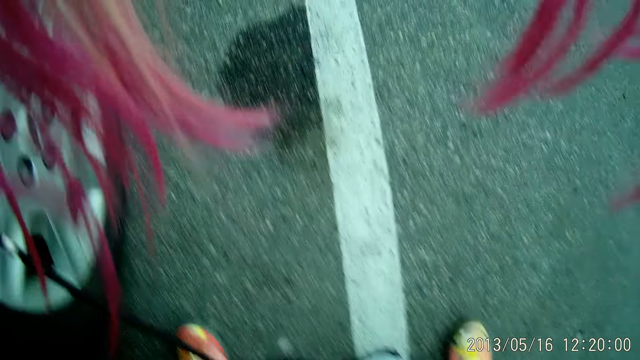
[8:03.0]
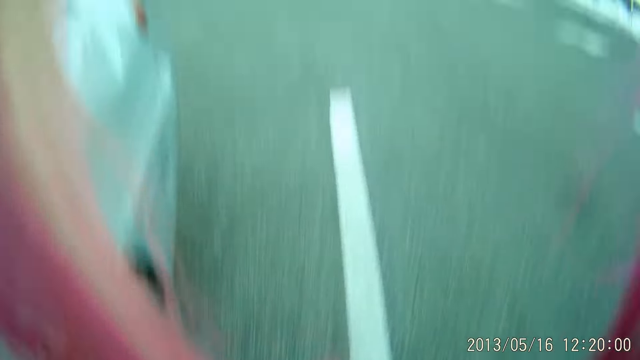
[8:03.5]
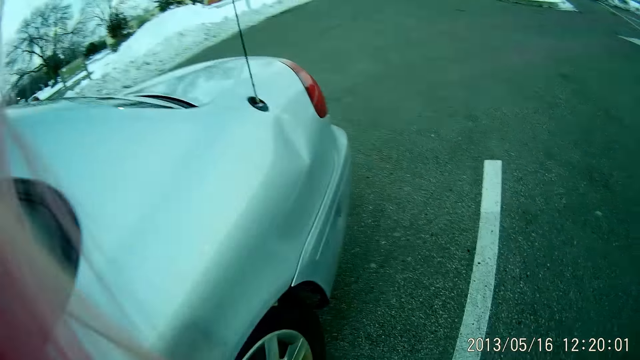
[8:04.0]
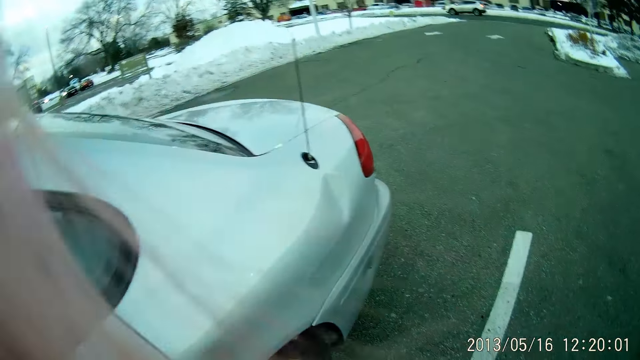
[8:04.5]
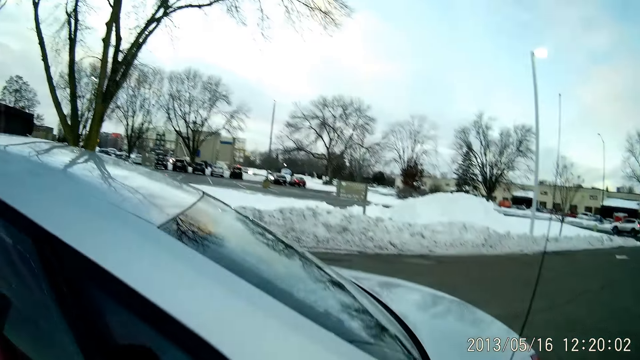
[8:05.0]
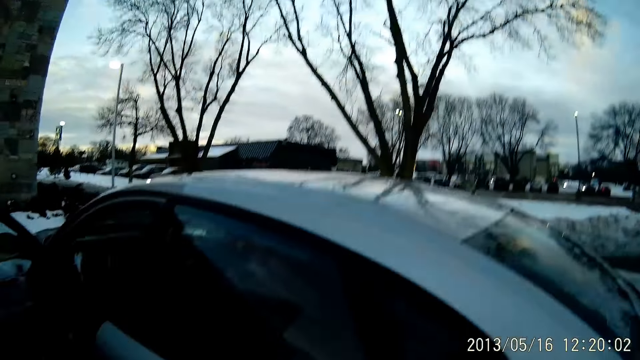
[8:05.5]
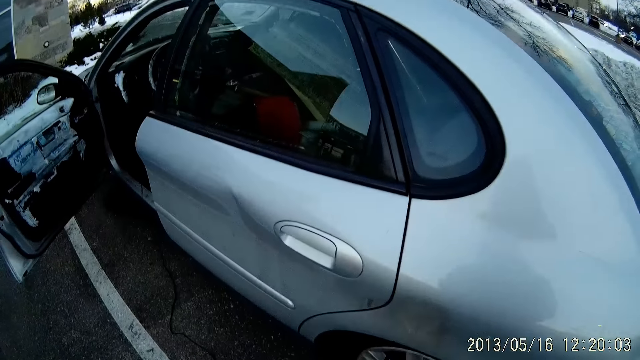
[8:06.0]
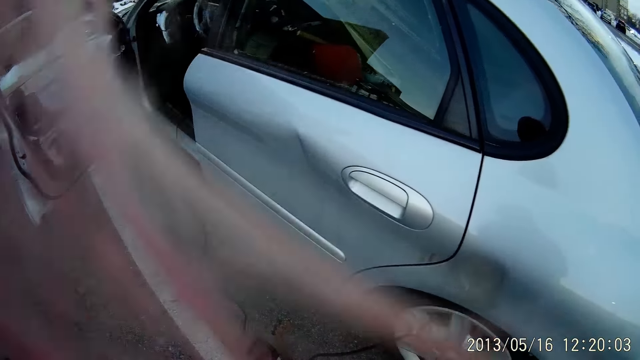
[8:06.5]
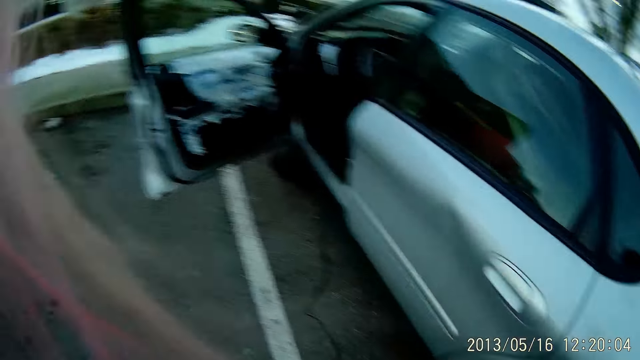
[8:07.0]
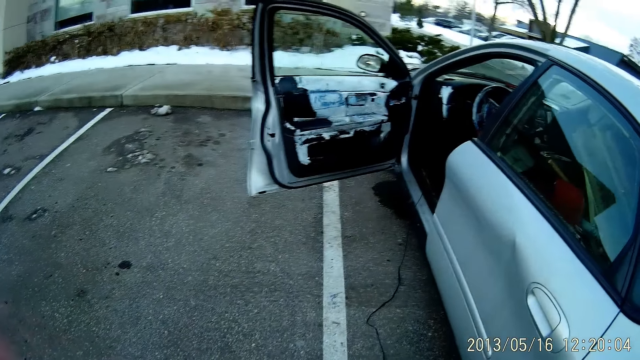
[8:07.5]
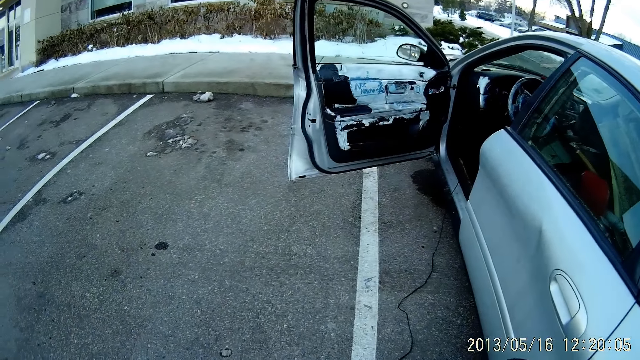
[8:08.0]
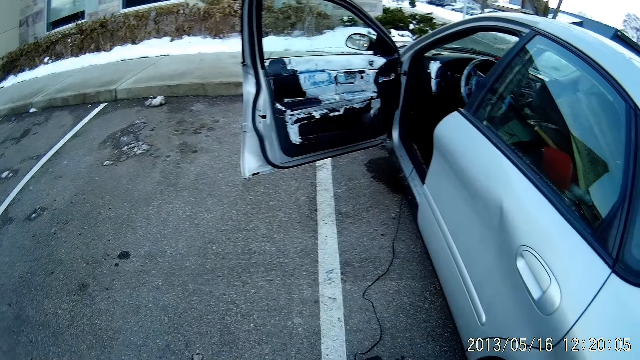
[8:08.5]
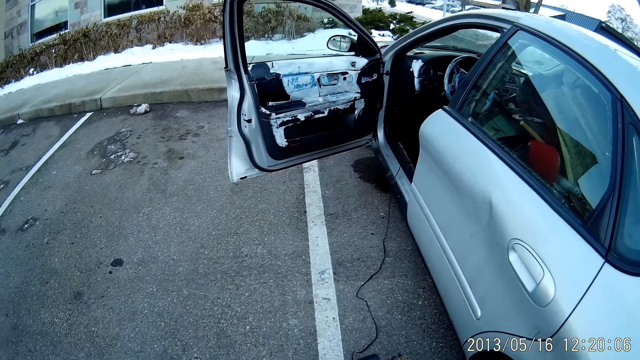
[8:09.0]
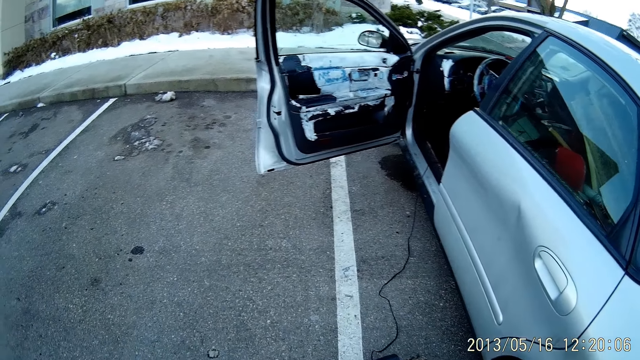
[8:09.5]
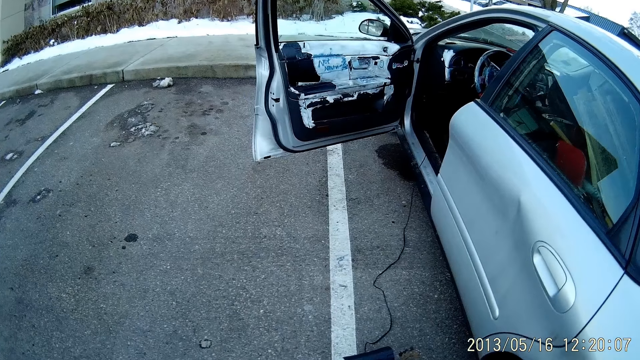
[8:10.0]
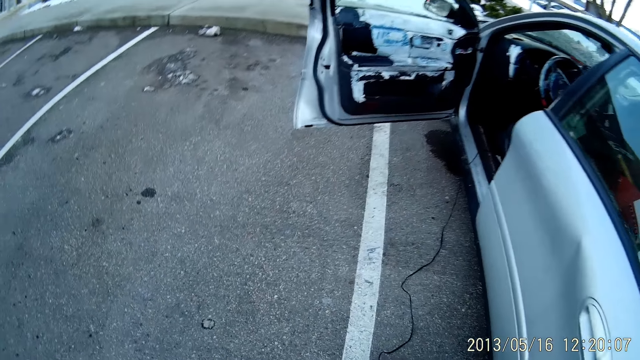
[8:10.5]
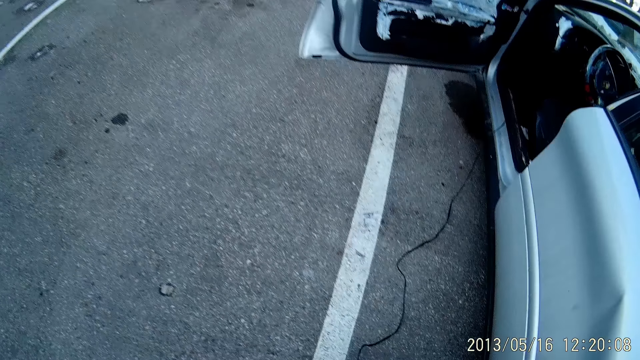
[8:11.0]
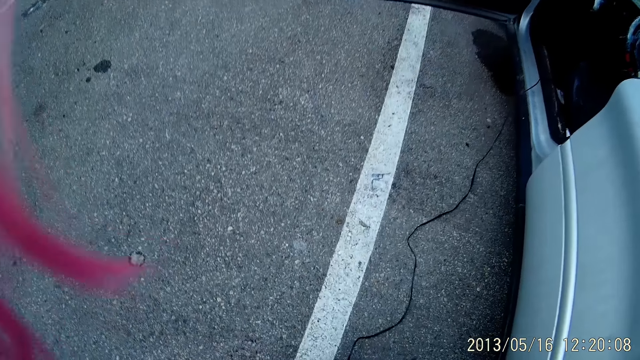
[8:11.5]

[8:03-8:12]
The camera wearer looks around.

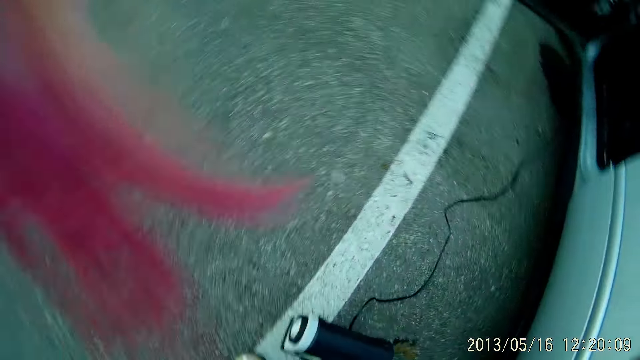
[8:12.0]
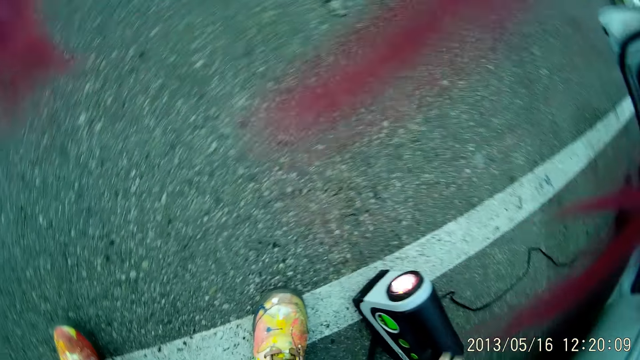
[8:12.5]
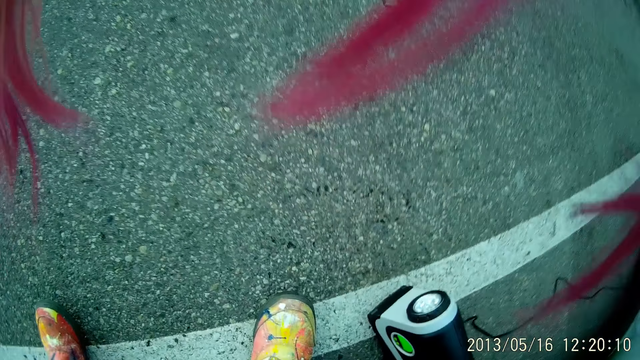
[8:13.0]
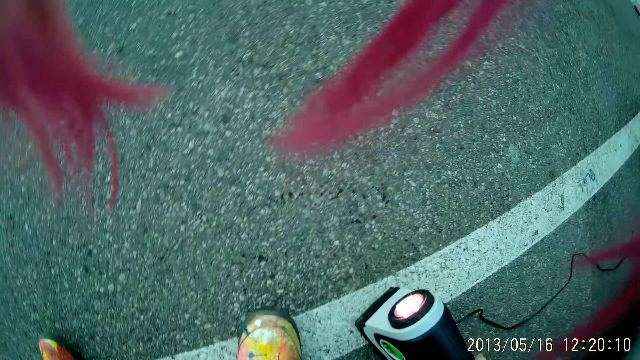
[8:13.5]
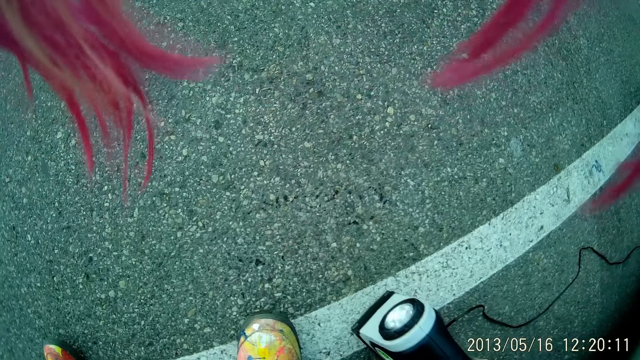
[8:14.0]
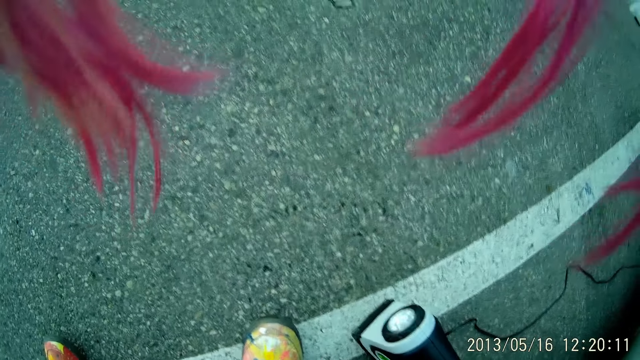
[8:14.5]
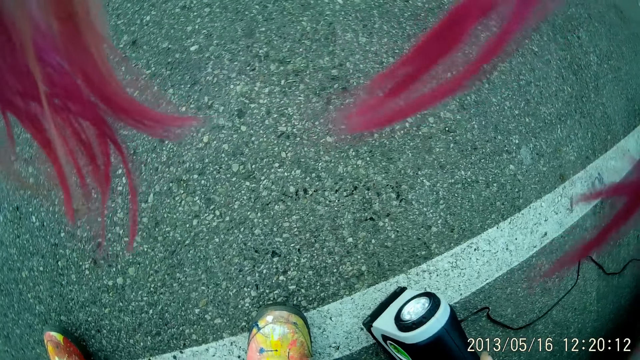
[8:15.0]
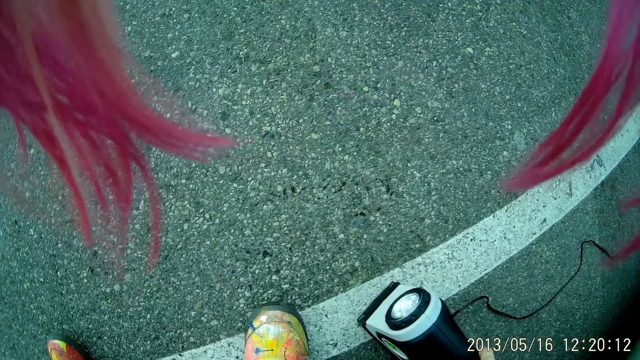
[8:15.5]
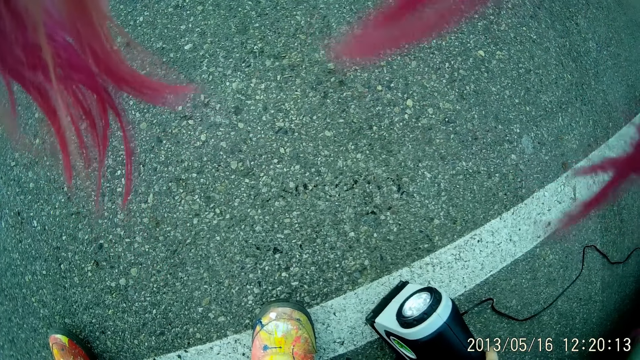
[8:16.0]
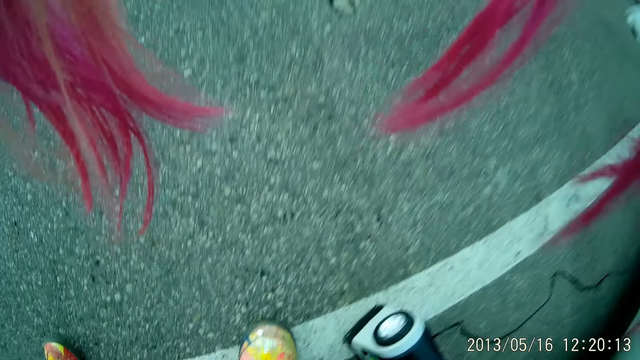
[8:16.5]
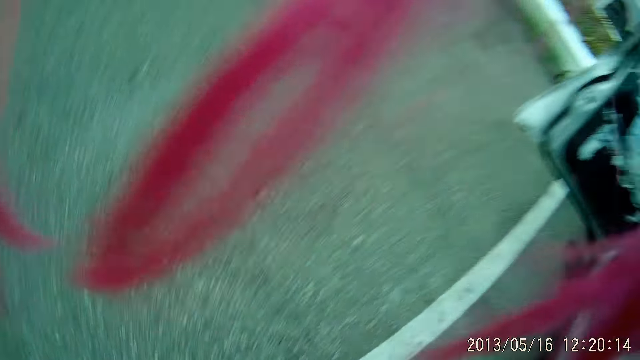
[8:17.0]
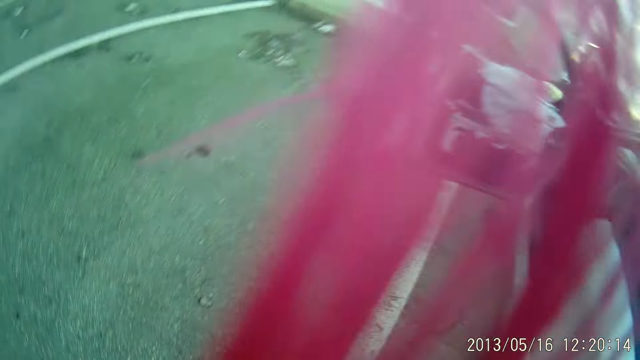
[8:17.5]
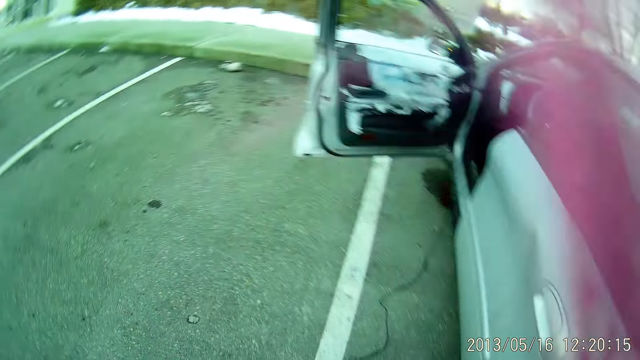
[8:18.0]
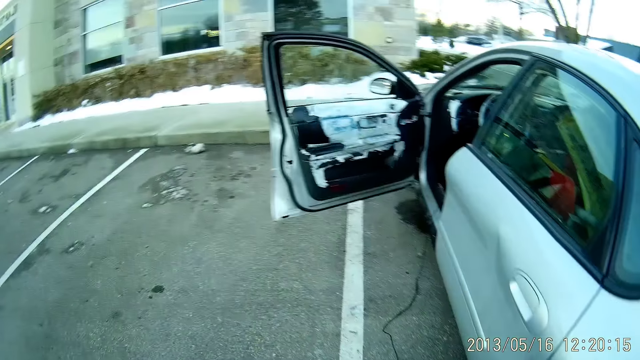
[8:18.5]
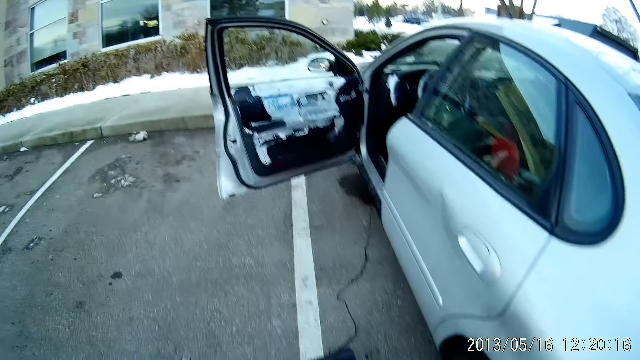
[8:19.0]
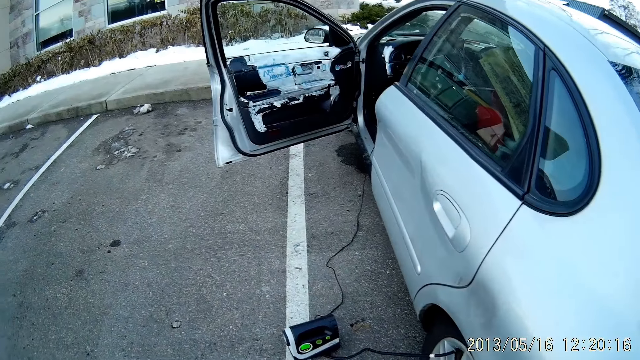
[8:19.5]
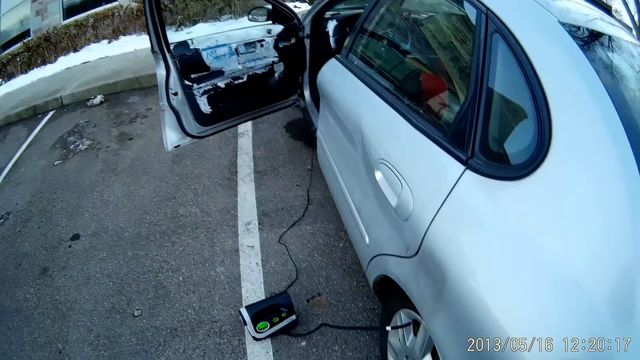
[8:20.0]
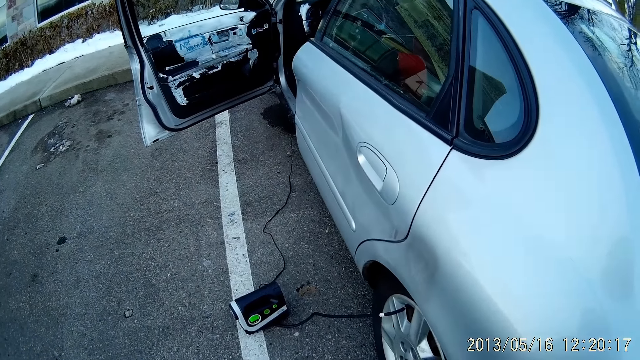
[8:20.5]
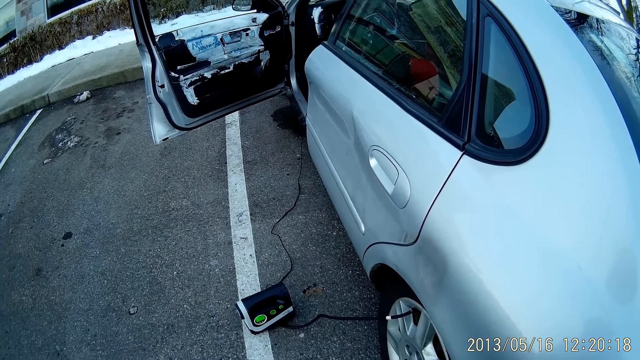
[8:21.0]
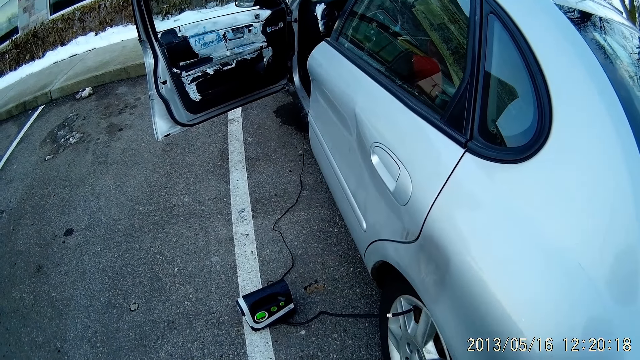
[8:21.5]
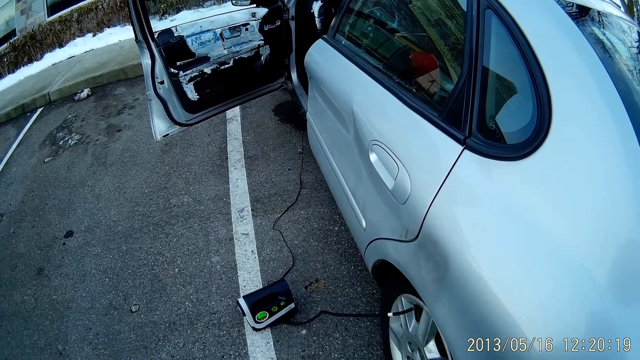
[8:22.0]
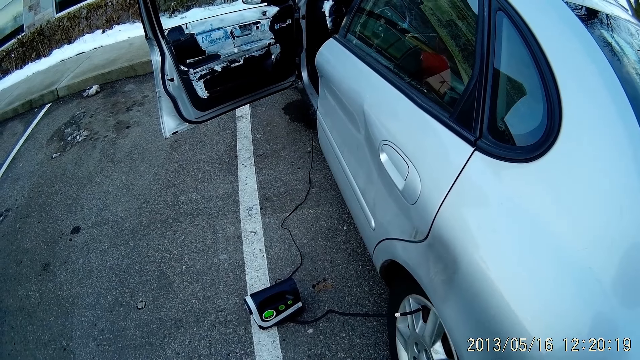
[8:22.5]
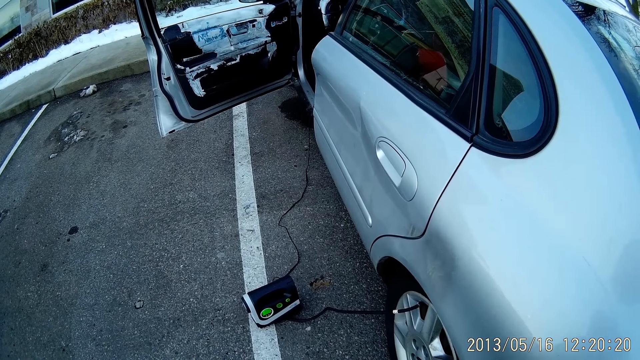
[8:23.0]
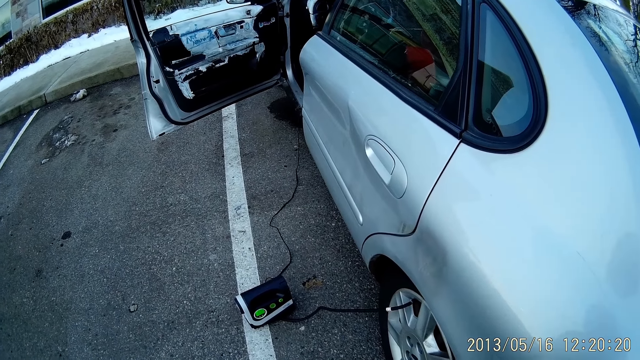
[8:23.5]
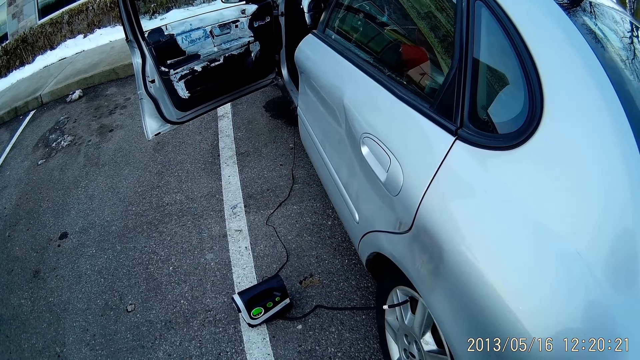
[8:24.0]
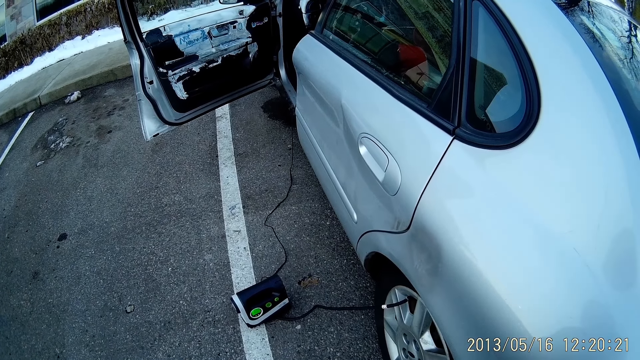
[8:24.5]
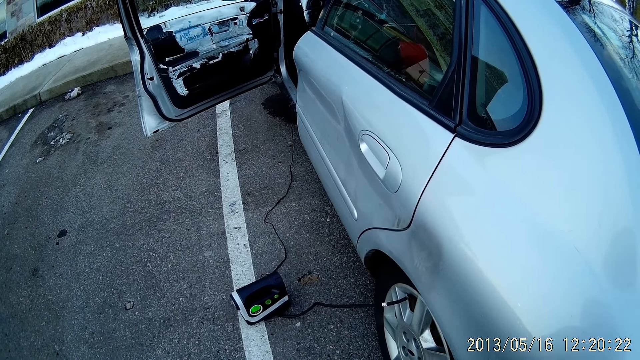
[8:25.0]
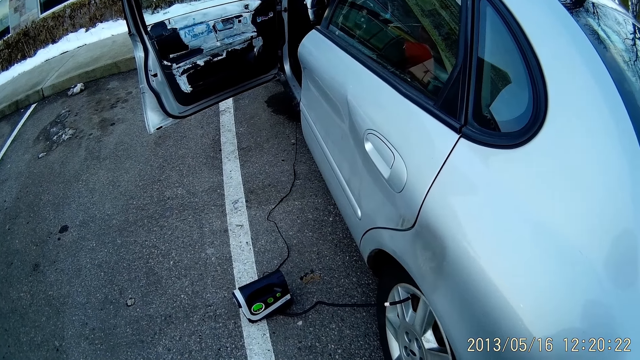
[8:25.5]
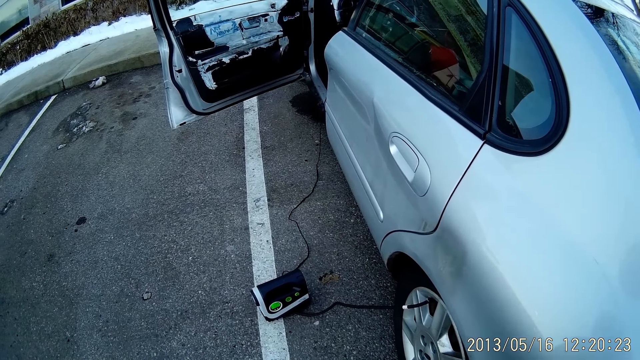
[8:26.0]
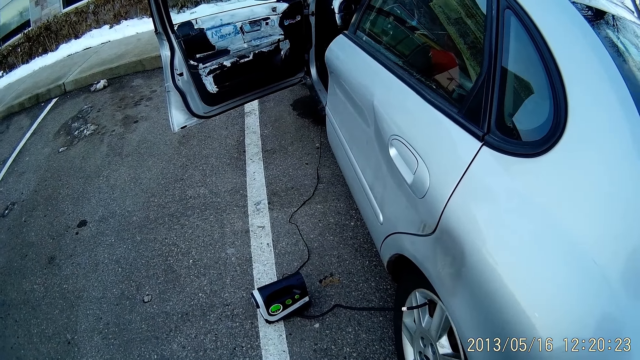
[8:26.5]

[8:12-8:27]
The camera wearer touches the digital tyre inflator on the floor with her right hand. She checks the air pump. She looks around. She looks around again.
